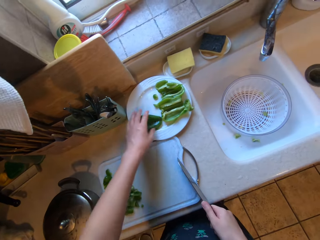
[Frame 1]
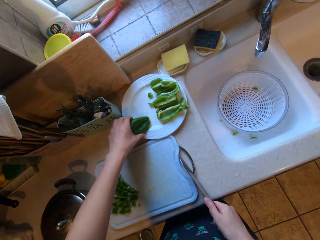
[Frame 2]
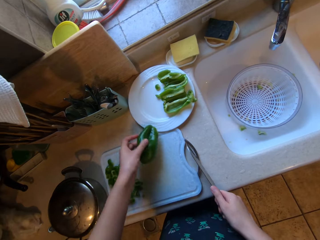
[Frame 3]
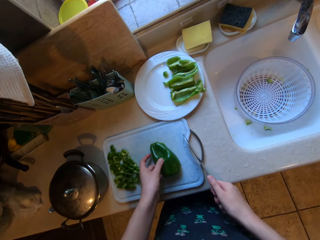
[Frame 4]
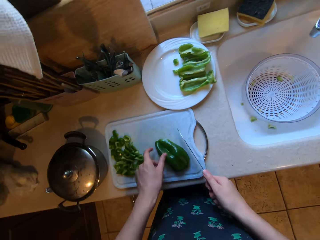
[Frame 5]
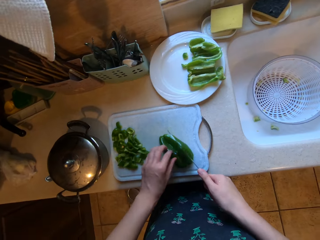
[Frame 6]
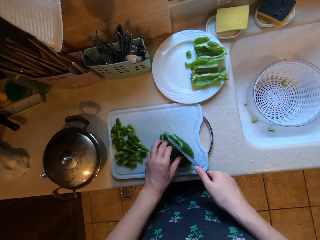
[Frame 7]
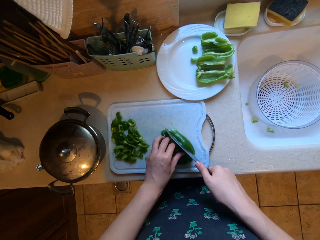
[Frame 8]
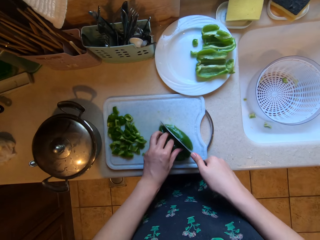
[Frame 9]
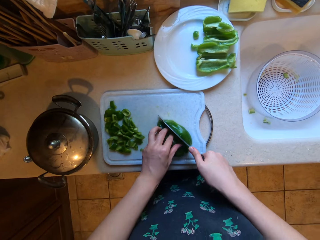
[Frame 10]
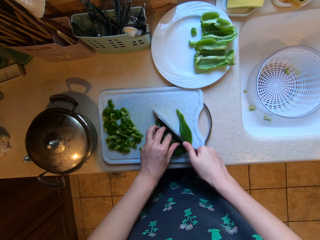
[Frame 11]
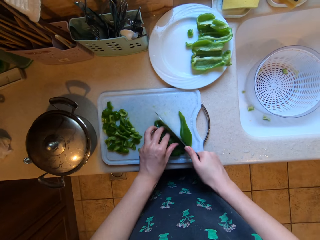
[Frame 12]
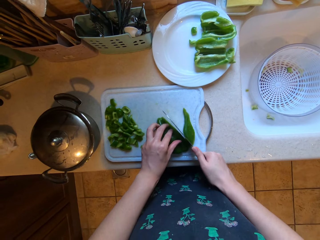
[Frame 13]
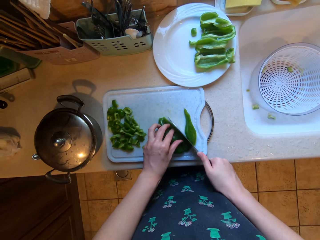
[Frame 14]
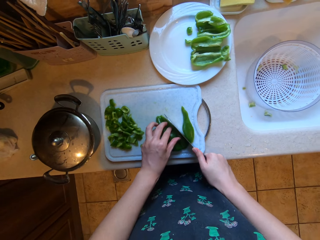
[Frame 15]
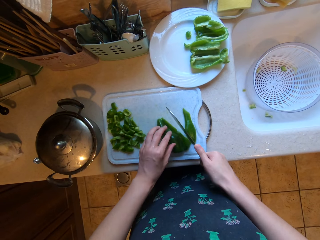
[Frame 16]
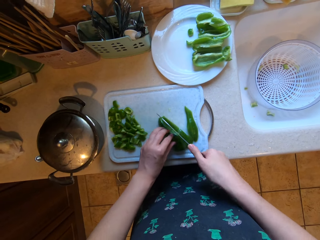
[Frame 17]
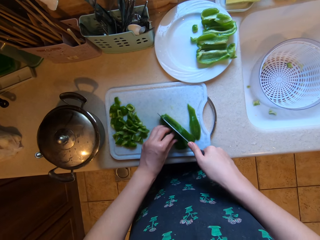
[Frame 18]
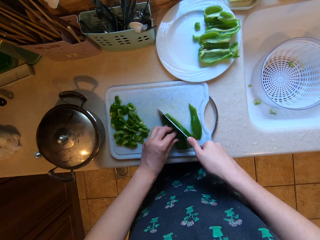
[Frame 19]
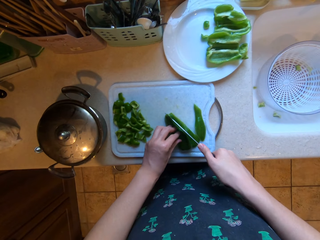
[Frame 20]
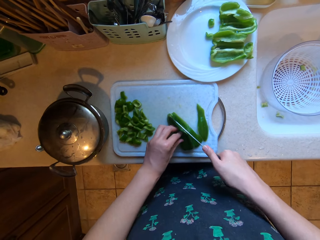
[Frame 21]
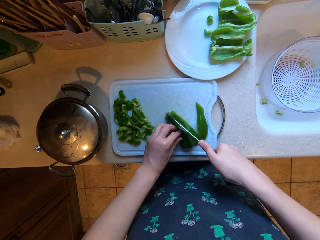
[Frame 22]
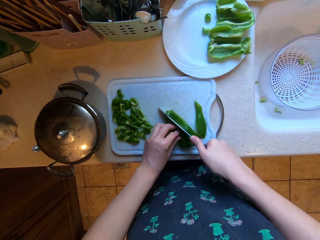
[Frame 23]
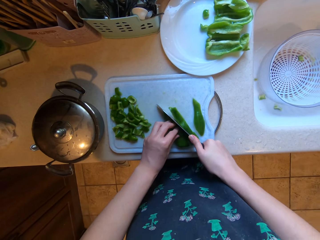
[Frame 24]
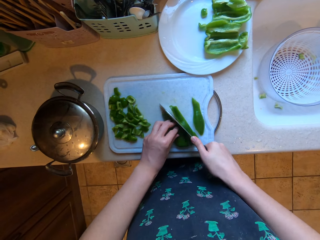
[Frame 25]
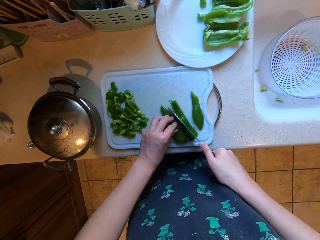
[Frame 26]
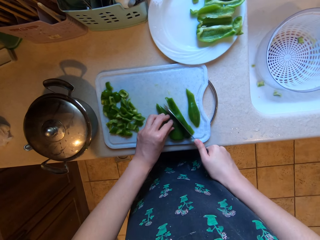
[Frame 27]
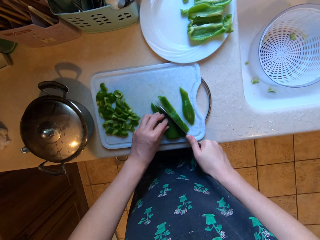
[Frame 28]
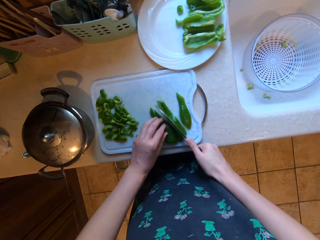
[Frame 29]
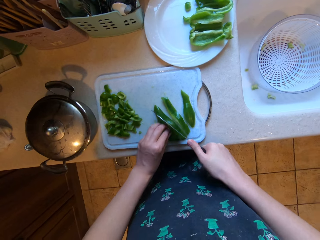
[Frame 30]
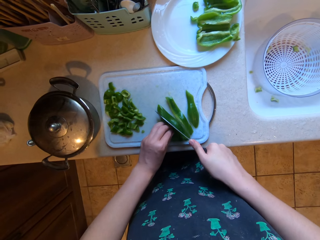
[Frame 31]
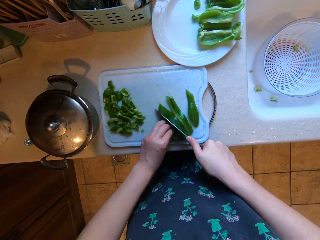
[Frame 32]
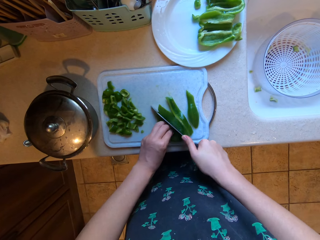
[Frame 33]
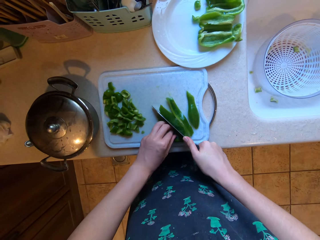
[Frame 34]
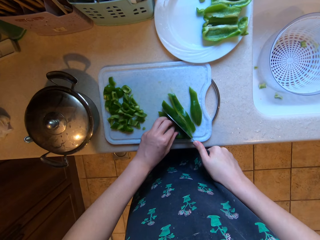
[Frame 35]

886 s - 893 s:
The camera wearer throws a bell pepper in the sink. He picks up another piece of bell pepper from the plate with his left hand. He places the bell pepper on the chopping board. He chops the bell pepper on the chopping board with the knife in his right hand.

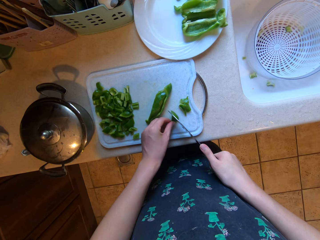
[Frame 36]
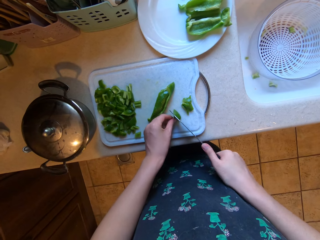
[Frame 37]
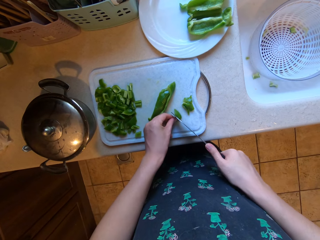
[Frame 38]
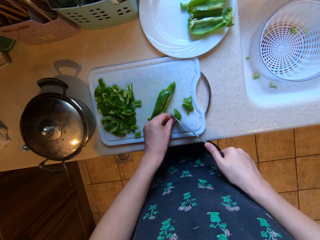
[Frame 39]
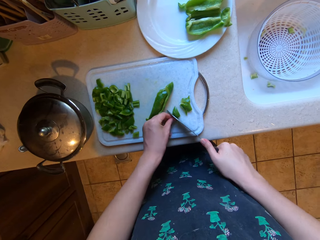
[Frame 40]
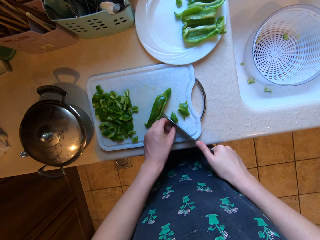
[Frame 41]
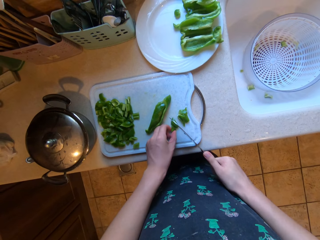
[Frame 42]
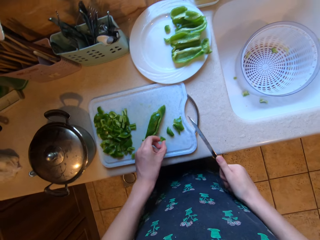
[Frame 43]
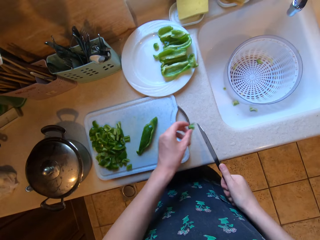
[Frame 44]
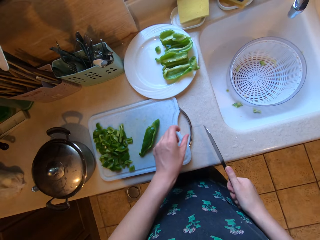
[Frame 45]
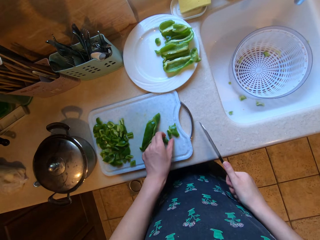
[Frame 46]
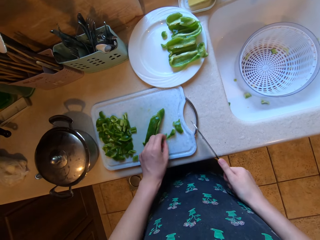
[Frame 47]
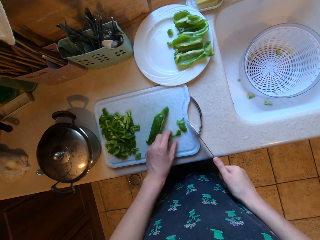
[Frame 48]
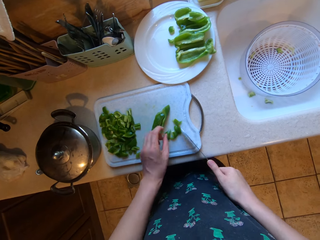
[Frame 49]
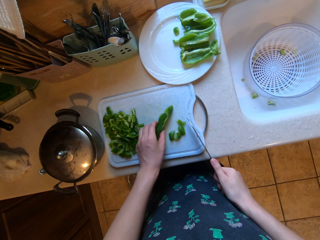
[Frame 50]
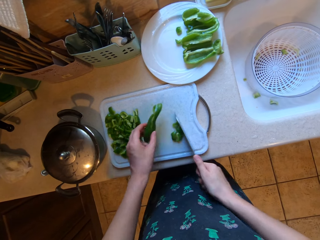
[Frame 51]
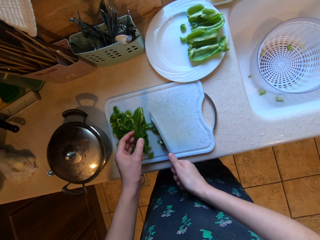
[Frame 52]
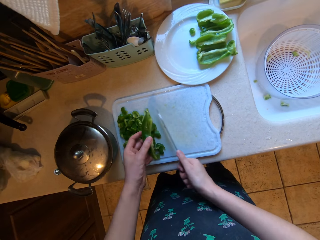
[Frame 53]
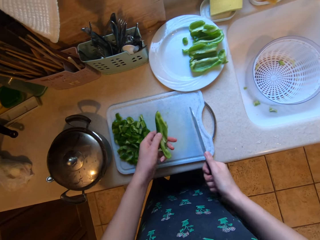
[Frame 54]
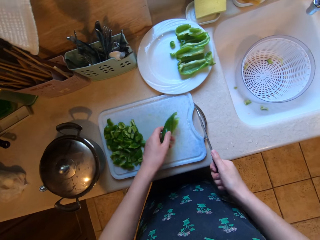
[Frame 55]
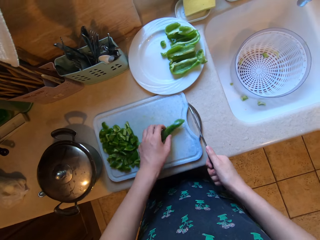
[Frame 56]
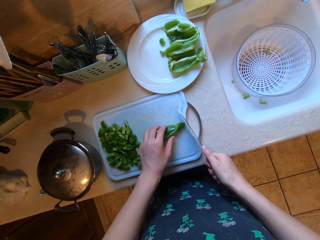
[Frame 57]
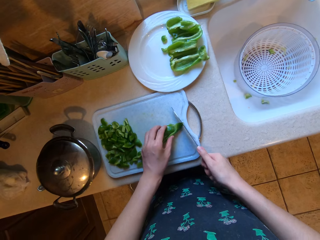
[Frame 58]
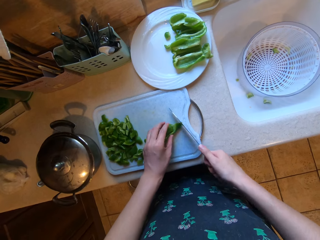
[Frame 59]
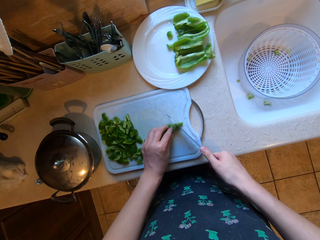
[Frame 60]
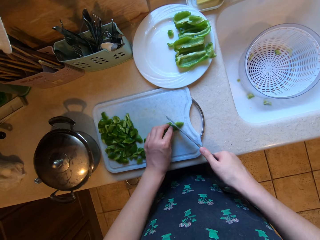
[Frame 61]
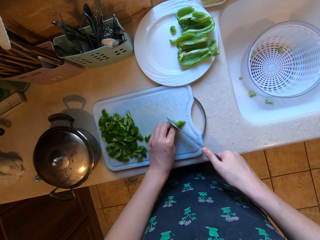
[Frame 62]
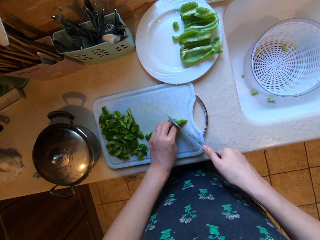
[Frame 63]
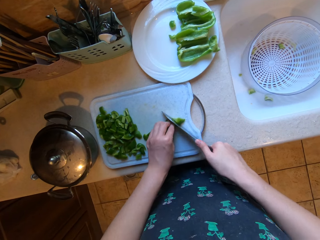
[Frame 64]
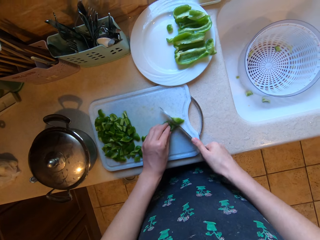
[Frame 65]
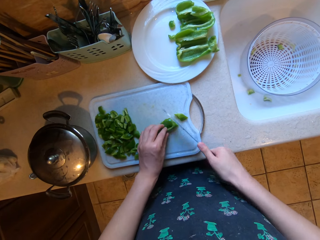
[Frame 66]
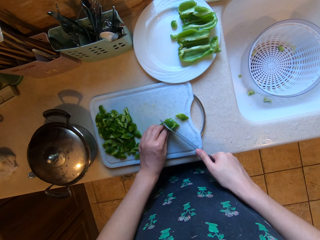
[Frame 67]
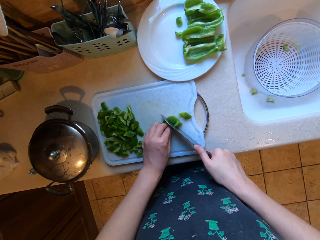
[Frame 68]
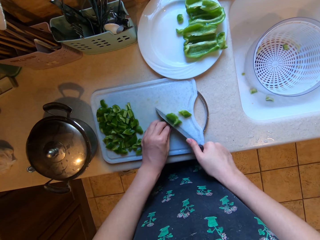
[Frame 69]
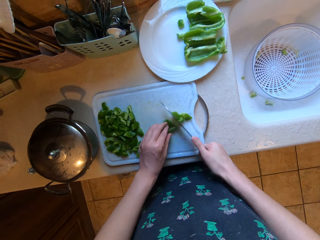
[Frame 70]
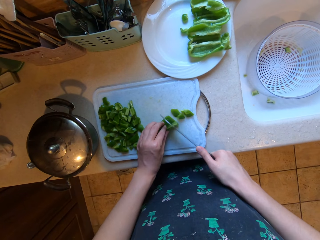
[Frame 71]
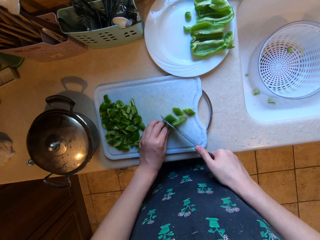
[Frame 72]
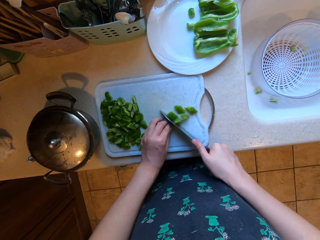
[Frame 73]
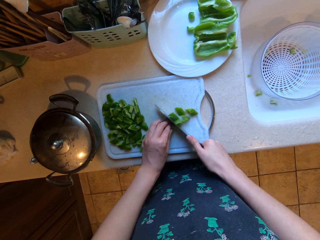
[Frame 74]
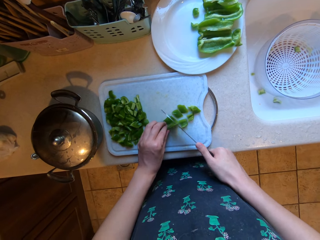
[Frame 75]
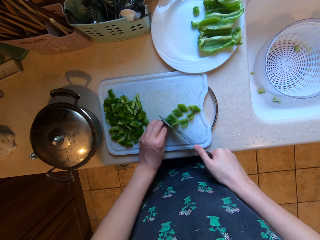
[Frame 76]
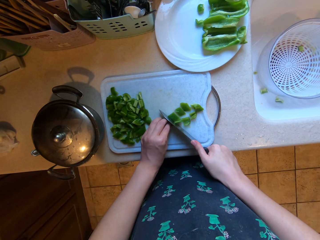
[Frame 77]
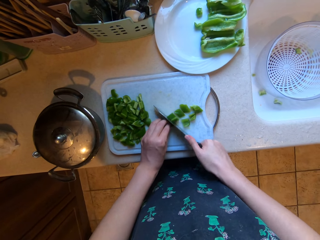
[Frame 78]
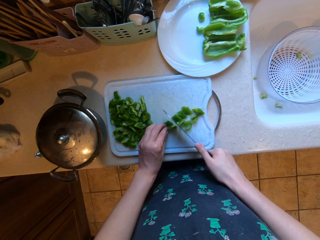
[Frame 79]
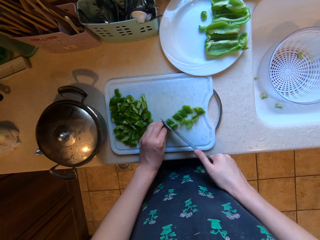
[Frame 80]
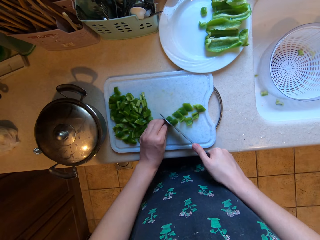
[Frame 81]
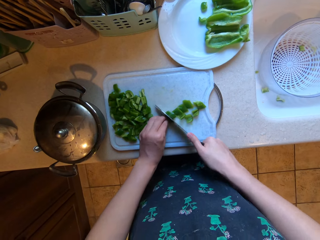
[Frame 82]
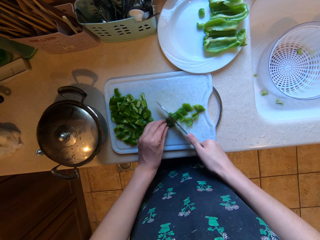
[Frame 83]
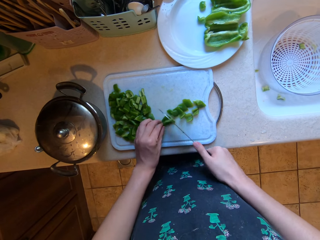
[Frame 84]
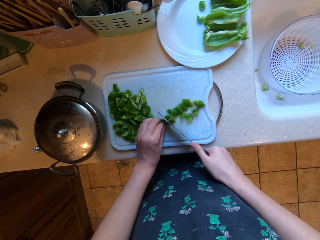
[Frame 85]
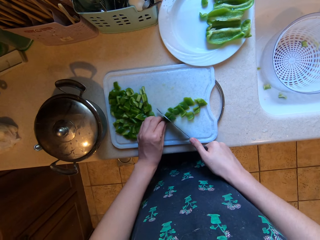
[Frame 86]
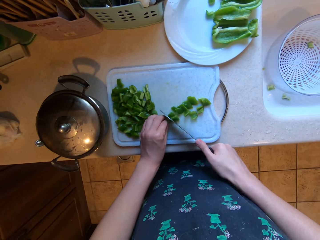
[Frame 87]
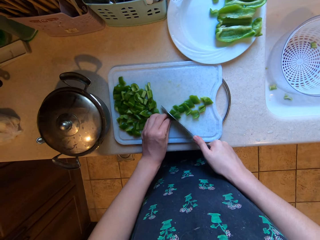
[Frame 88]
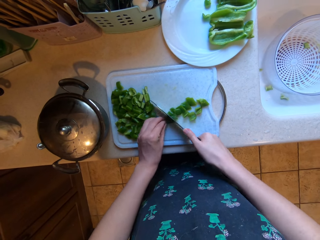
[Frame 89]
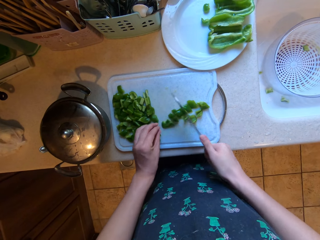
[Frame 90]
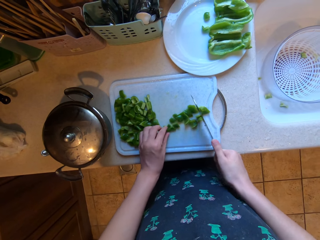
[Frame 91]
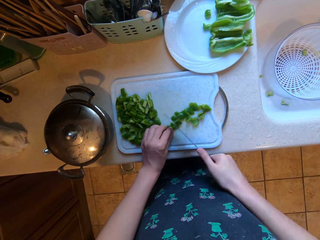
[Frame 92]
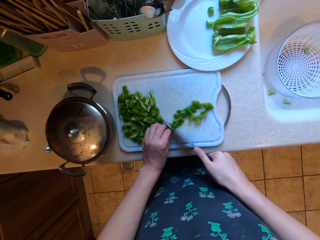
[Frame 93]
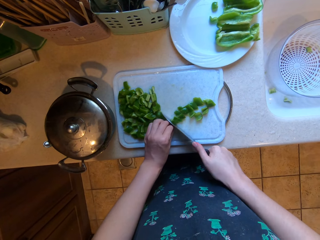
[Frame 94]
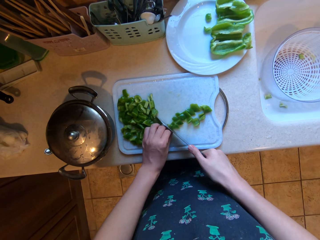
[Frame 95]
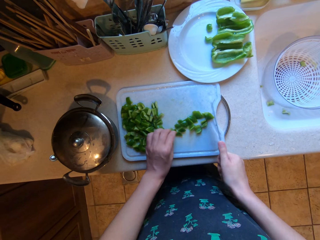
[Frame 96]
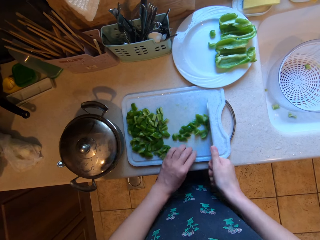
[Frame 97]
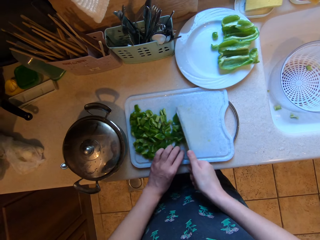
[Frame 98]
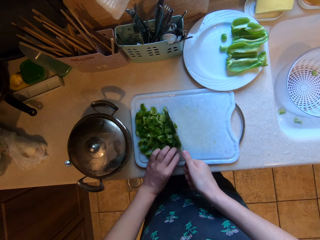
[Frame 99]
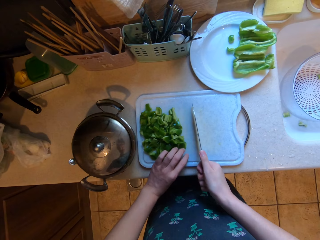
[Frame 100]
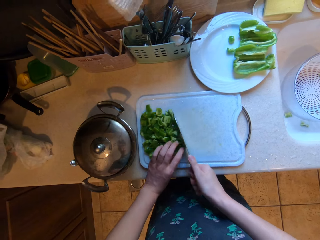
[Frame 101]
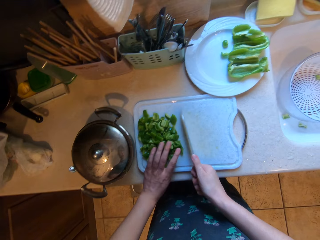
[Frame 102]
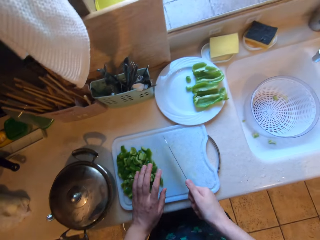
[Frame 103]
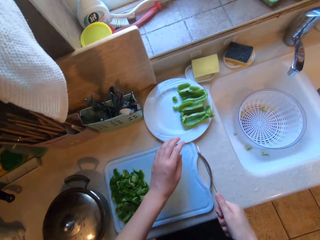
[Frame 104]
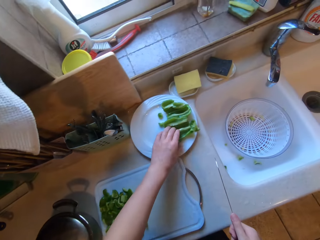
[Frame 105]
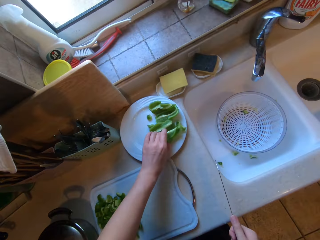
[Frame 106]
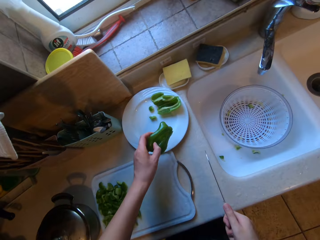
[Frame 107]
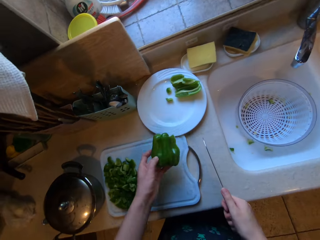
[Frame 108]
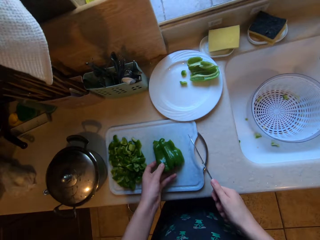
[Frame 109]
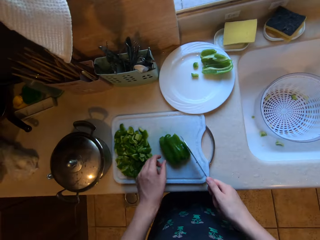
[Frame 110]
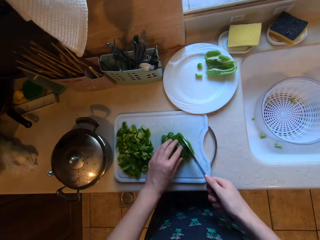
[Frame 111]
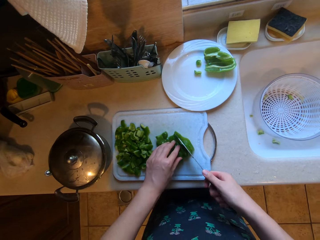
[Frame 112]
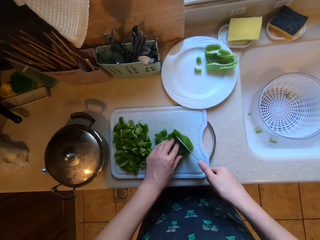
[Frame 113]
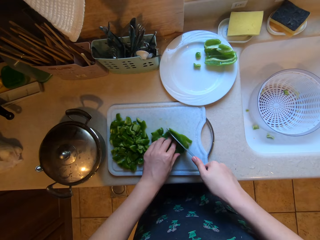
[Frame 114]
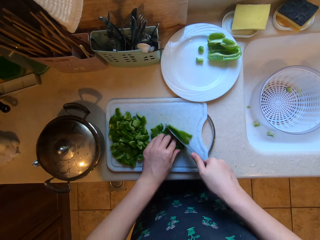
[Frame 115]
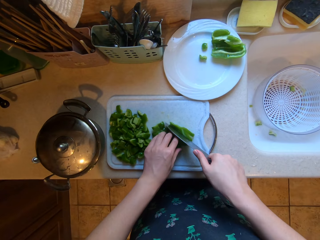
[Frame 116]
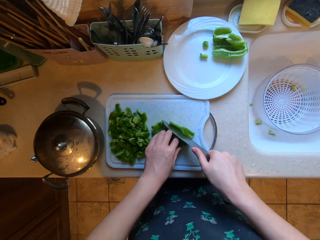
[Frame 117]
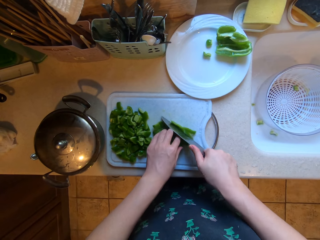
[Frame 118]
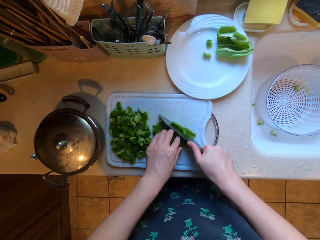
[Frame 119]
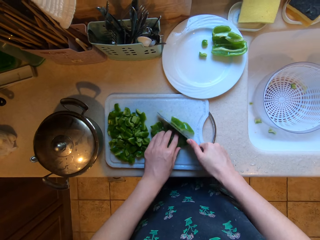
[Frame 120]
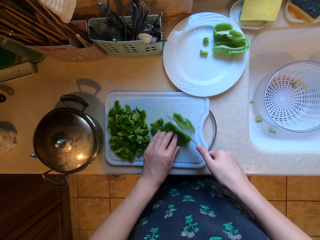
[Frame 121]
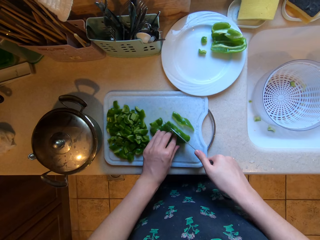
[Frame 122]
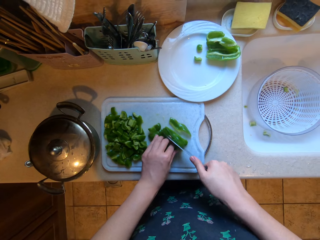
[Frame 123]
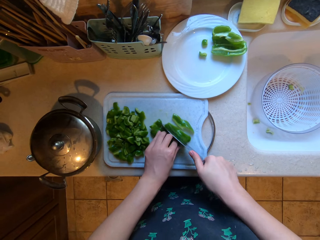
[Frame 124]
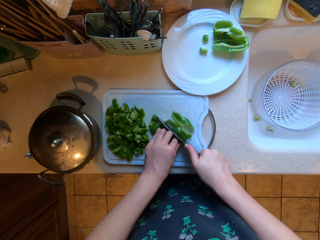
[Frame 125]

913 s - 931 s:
The camera wearer throws a bell pepper in the sink. He takes a bell pepper. He chops the bell pepper. He puts the chopped bell pepper aside. He picks up another piece of bell pepper from the plate with his left hand. He places the bell pepper on the chopping board. He chops the bell pepper on the chopping board with the knife in his right hand.
